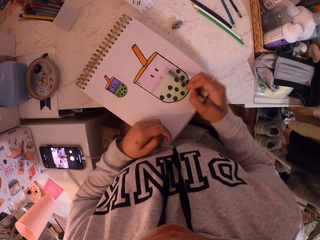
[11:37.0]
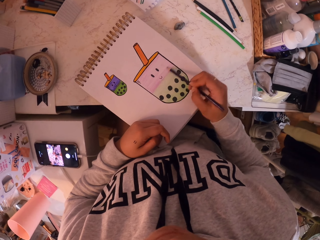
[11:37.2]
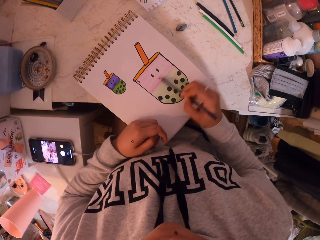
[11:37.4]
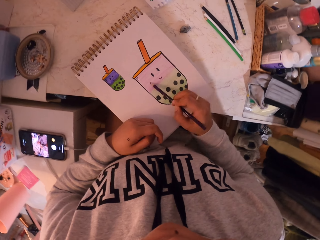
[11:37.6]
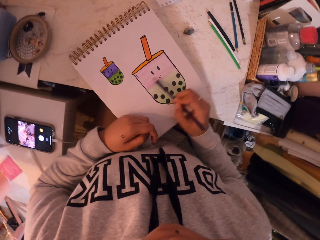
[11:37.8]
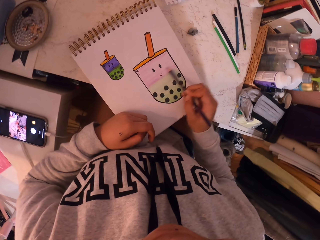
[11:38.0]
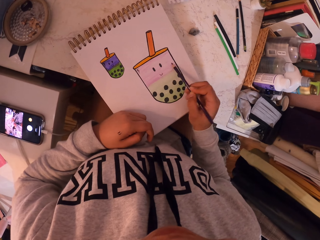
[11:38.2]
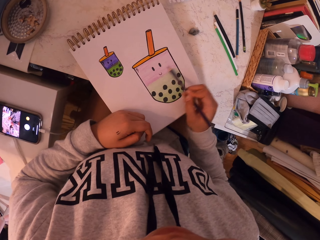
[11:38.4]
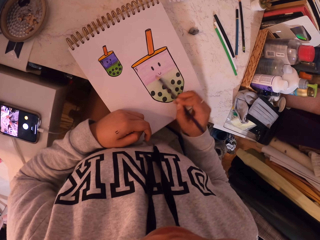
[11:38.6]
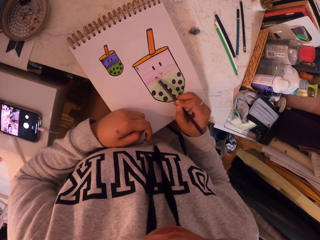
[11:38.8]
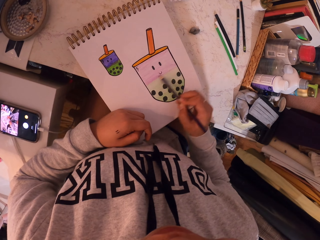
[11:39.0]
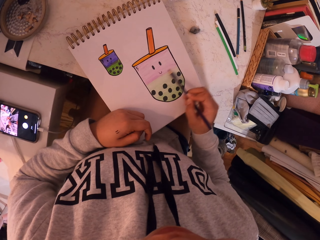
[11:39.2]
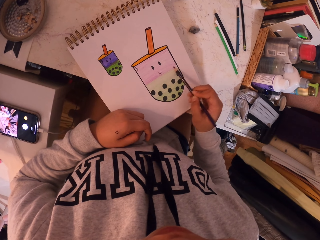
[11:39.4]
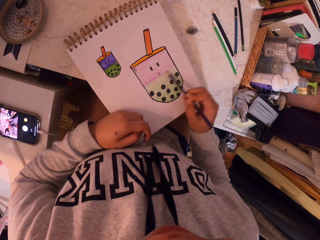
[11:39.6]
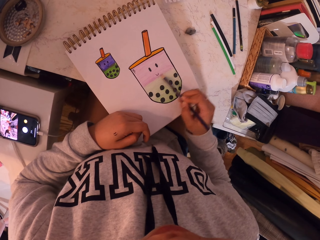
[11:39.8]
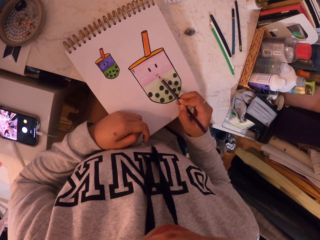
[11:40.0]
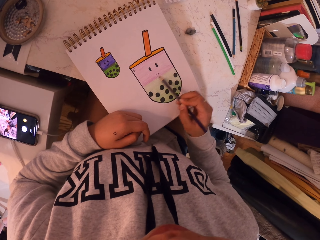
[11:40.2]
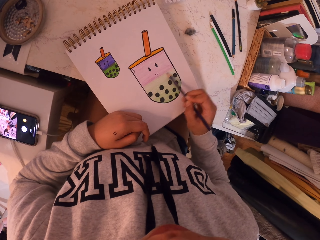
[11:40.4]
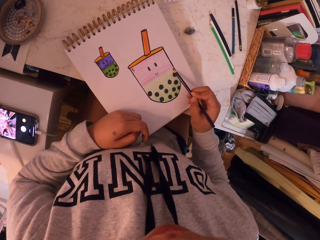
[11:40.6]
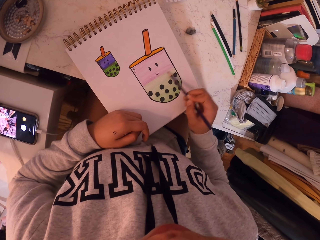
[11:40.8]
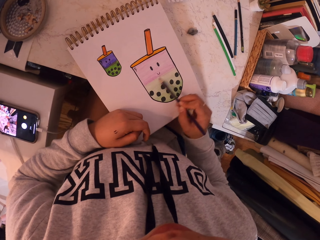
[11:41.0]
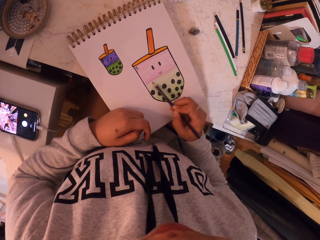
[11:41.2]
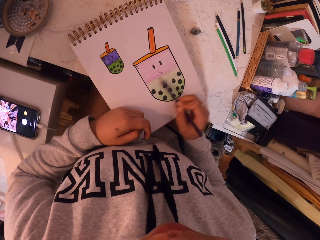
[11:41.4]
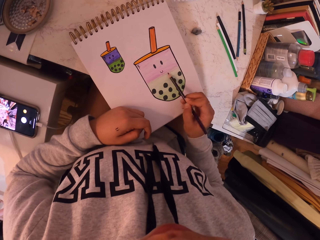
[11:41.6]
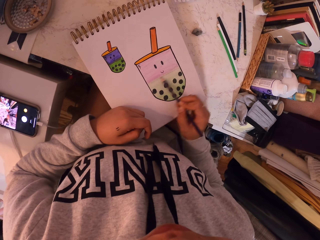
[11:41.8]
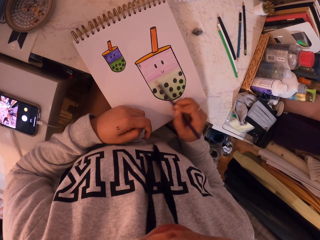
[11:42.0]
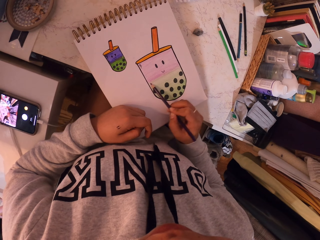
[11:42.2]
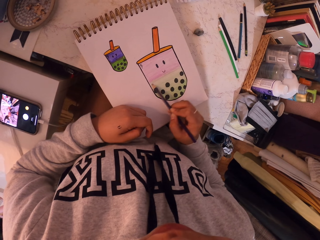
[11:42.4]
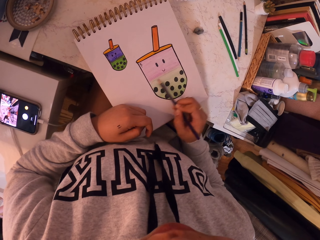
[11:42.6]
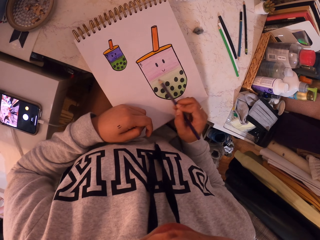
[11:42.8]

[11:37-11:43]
The camera wearer colors the drawing.

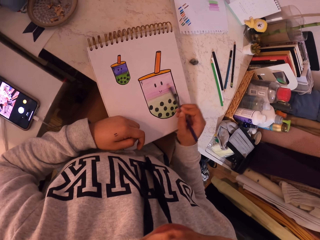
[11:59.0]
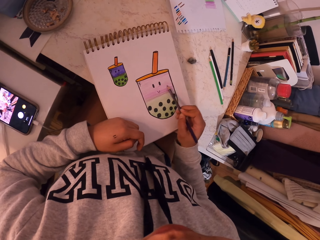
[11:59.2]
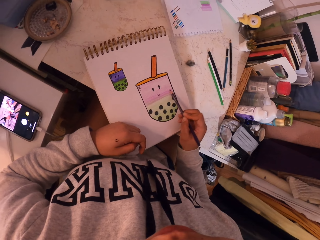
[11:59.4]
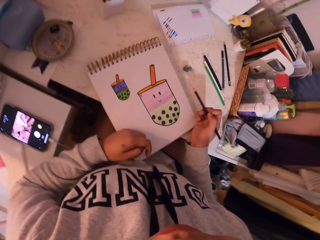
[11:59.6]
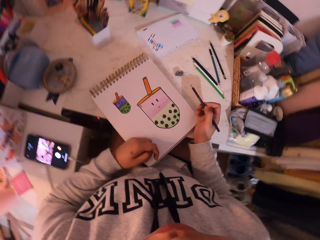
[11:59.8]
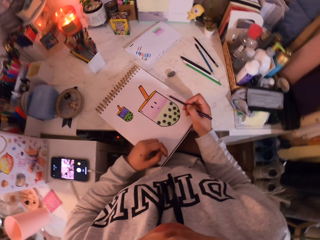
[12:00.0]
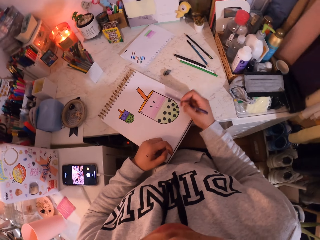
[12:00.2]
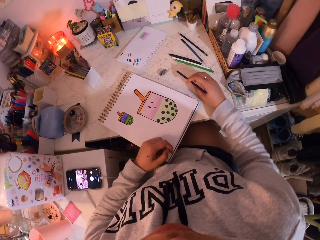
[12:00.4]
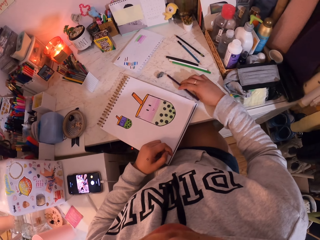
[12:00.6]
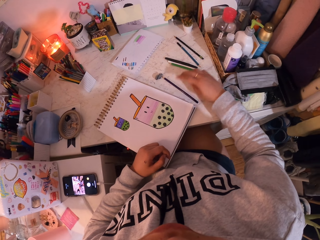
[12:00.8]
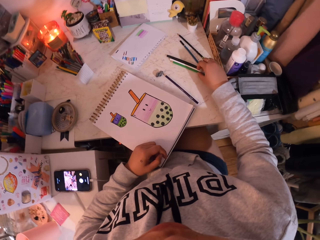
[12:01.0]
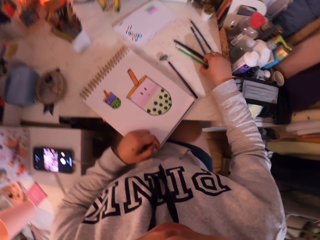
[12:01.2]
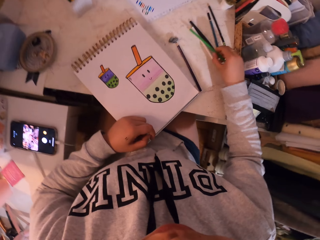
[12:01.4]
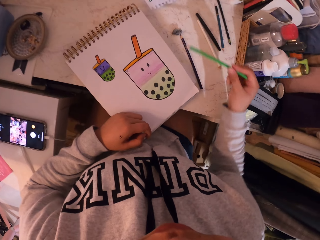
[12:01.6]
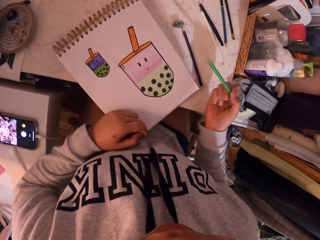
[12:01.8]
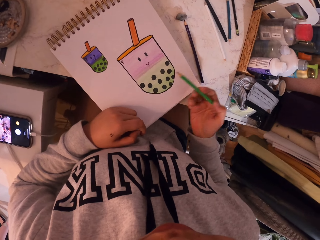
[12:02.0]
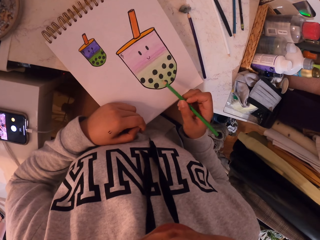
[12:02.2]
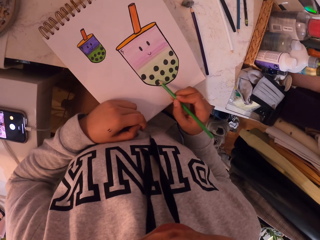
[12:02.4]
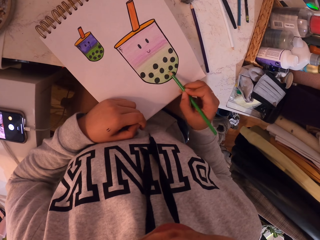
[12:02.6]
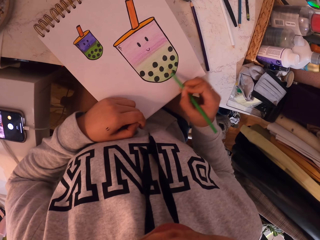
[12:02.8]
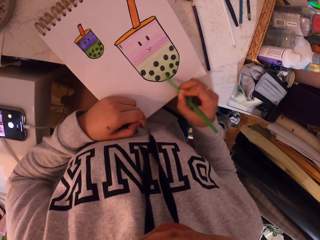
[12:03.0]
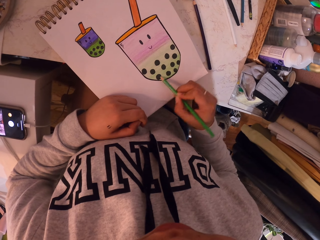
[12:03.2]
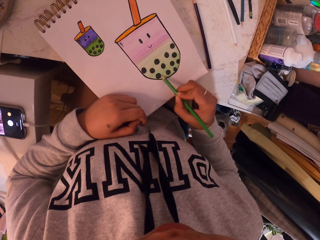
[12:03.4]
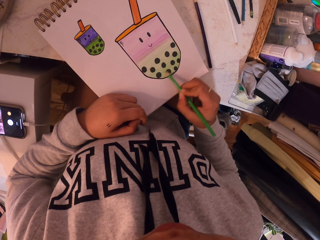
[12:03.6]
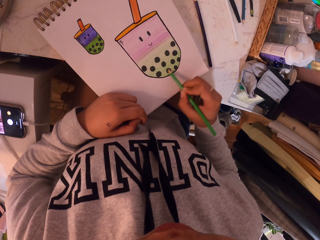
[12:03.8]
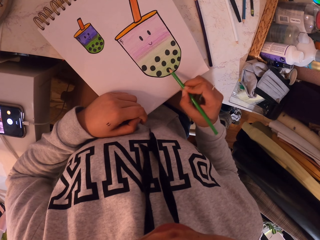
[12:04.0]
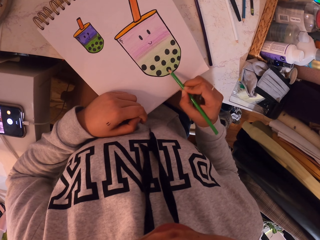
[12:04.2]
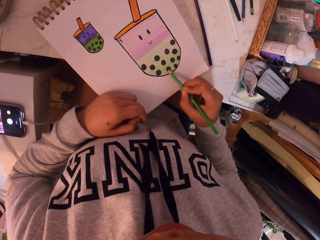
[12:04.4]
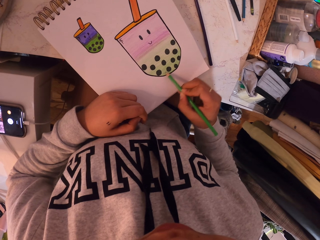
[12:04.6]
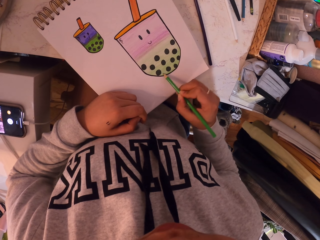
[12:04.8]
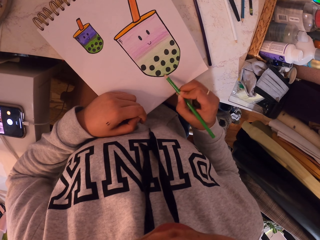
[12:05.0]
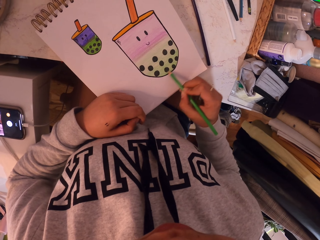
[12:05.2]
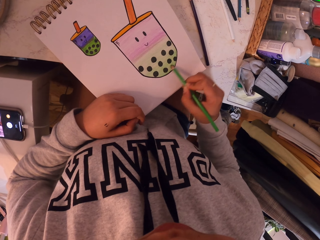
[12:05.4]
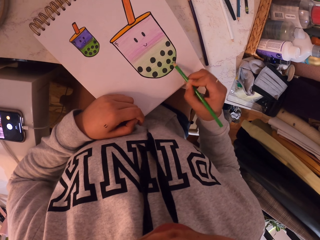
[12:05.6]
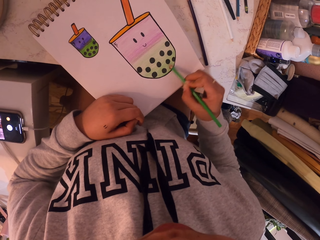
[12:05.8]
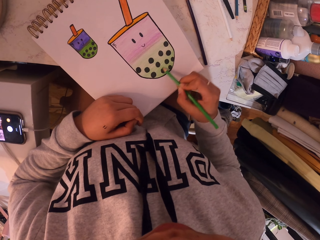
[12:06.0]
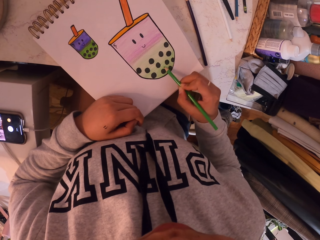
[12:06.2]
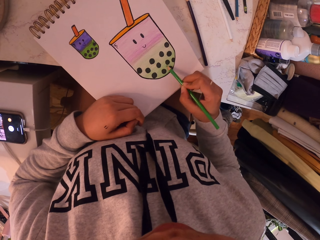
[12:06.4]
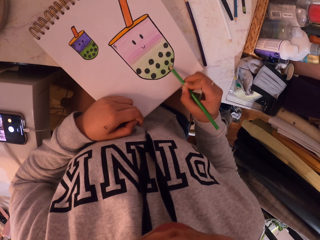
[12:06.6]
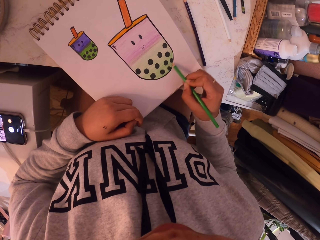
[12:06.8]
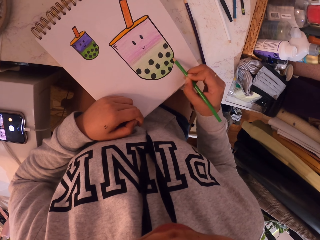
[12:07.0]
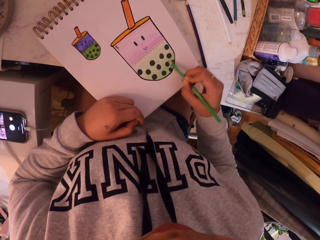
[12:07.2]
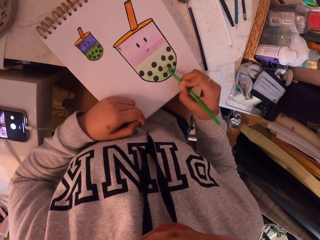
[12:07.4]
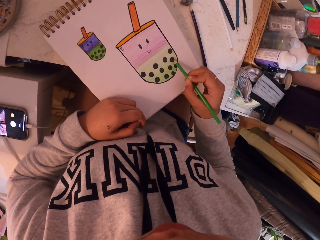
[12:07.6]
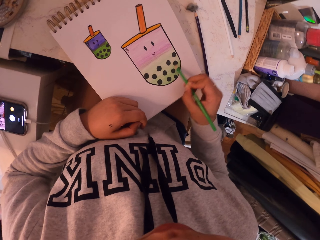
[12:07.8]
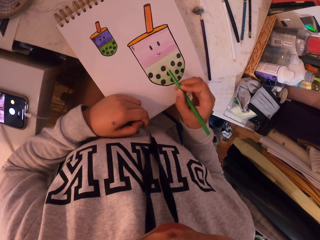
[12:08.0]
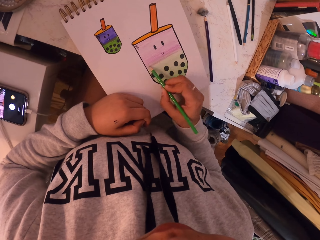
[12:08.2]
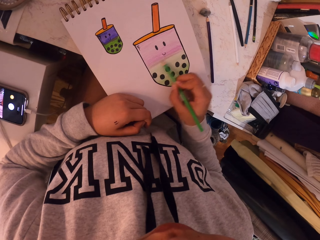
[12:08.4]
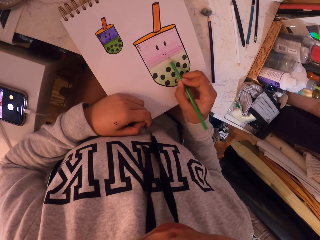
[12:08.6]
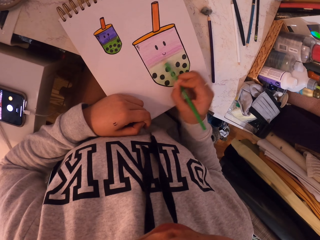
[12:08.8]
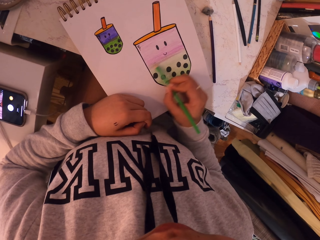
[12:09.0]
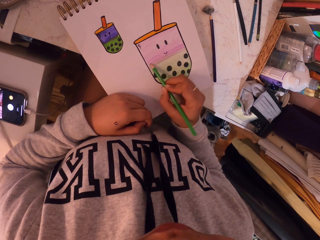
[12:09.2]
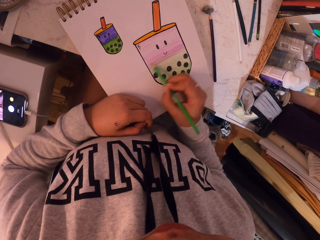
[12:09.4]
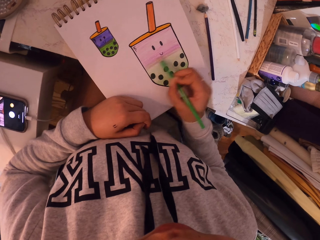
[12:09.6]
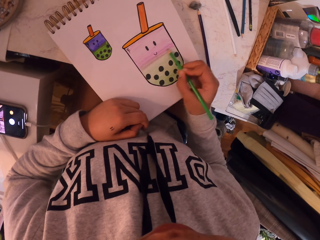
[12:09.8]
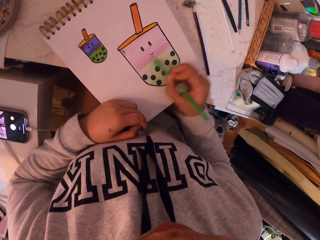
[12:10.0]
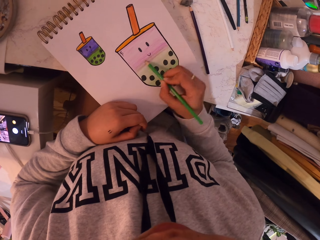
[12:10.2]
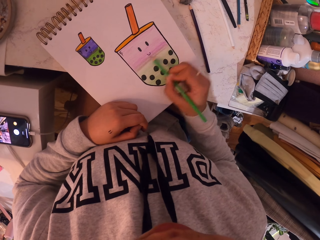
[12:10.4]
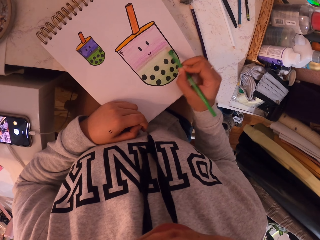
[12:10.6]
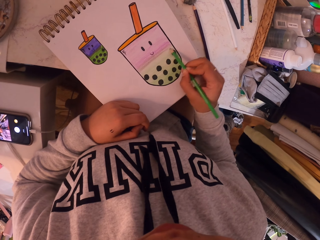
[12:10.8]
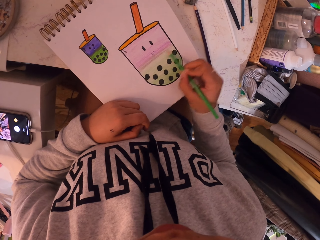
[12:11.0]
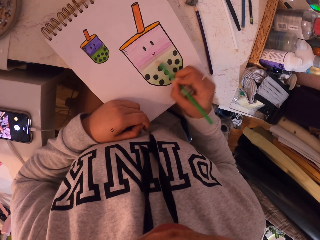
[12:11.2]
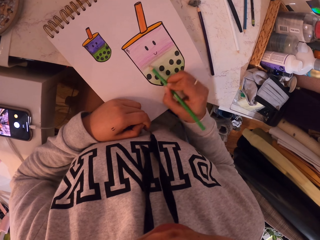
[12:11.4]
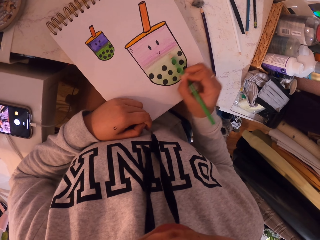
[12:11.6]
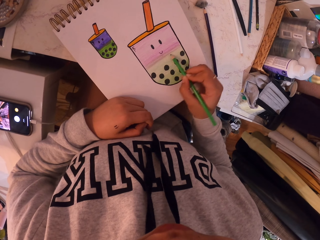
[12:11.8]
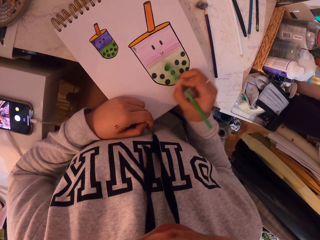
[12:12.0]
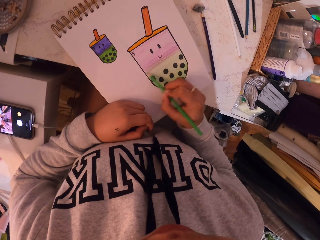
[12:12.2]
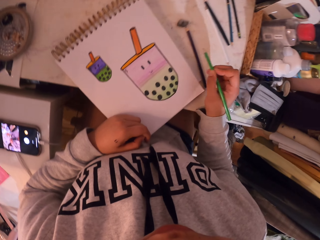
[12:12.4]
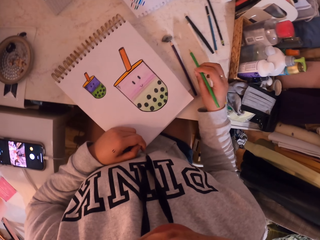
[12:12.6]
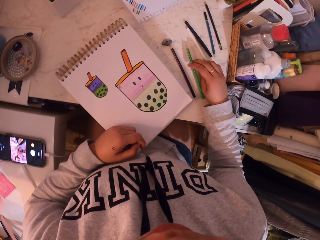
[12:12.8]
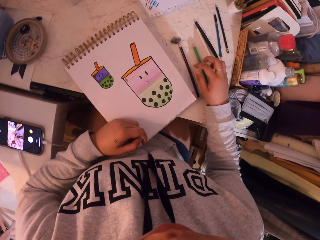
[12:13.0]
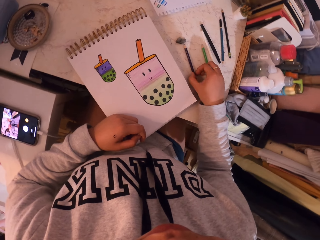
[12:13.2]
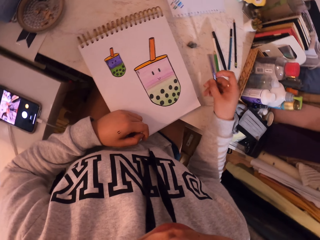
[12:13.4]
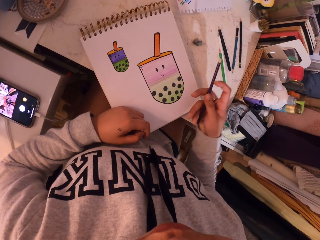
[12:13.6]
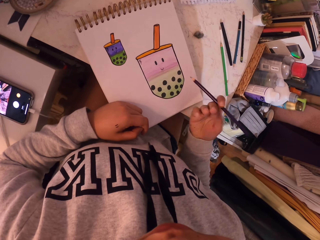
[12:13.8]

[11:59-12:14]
The camera wearer puts the brown pen or black pencil on the table. They pick a green pen. They paint with the green pen. They put the green pen on the table. They pick the brown pen.
